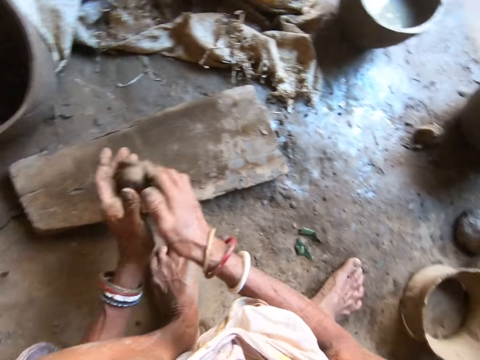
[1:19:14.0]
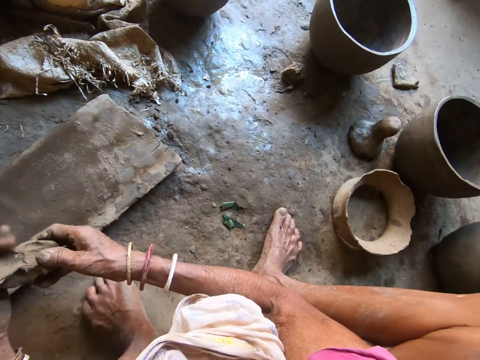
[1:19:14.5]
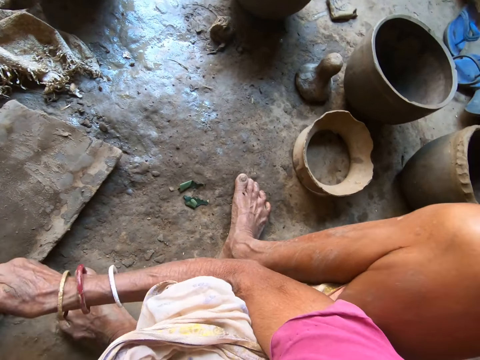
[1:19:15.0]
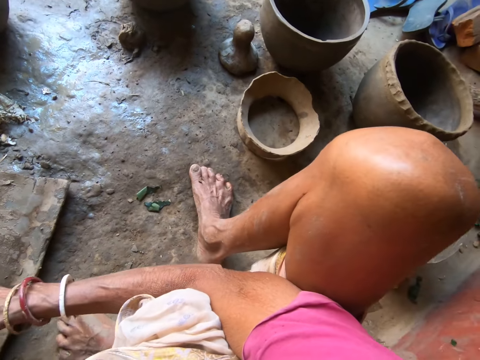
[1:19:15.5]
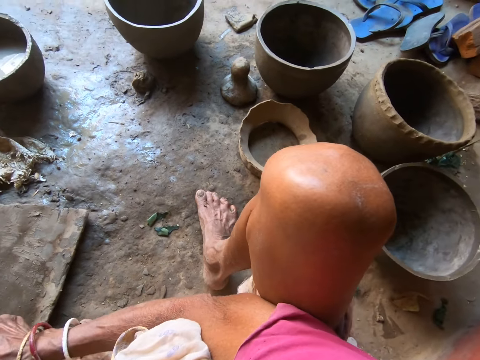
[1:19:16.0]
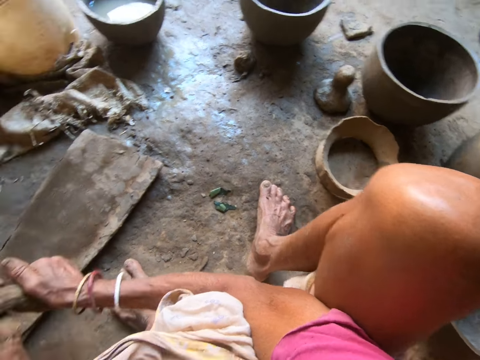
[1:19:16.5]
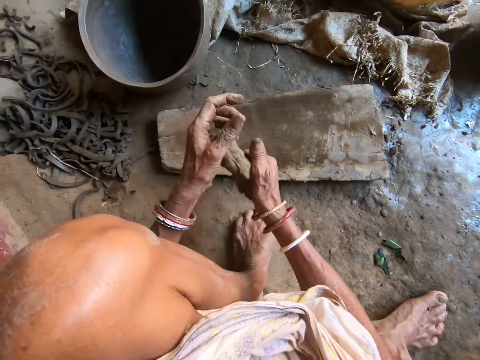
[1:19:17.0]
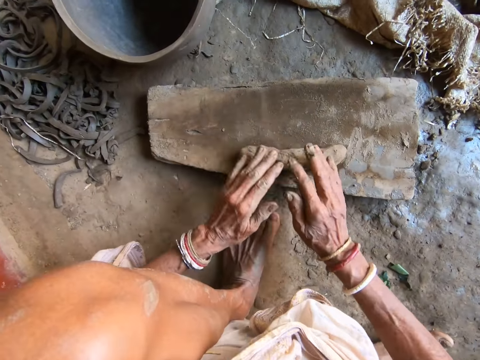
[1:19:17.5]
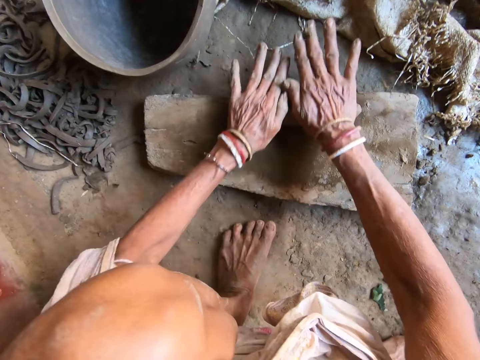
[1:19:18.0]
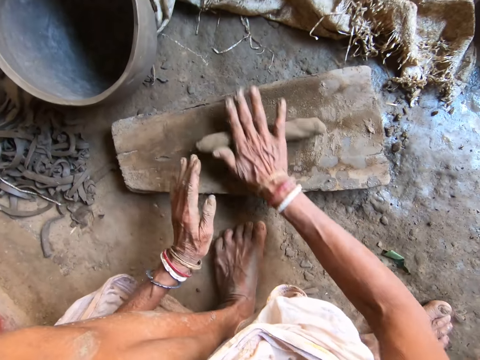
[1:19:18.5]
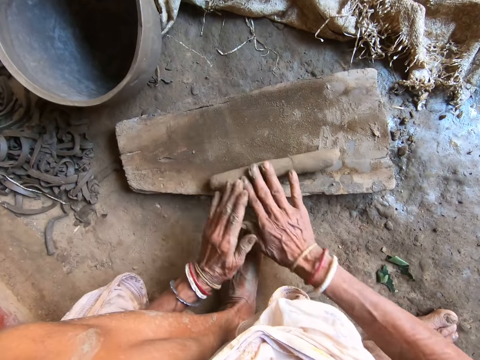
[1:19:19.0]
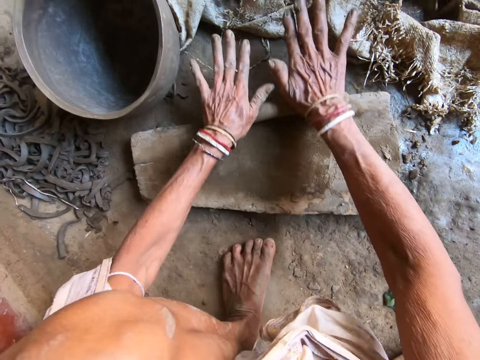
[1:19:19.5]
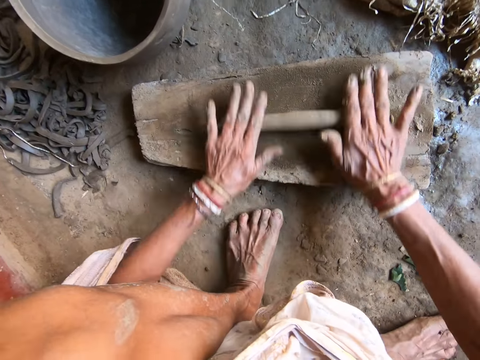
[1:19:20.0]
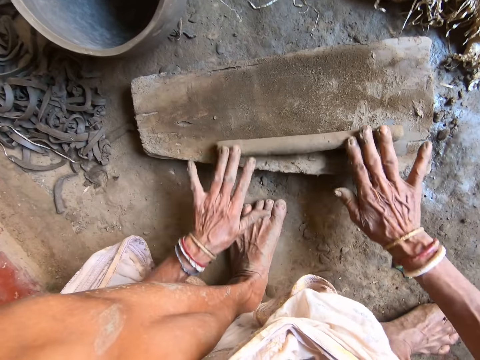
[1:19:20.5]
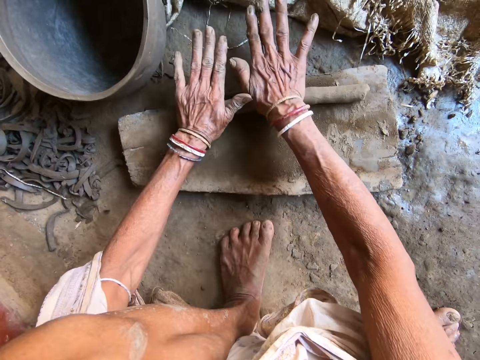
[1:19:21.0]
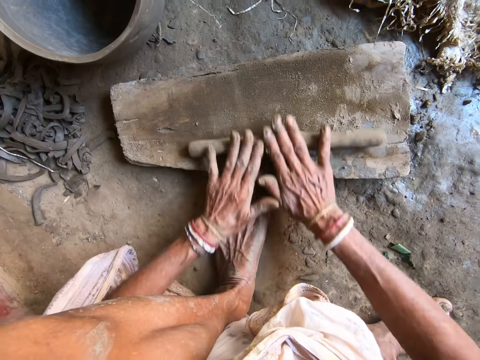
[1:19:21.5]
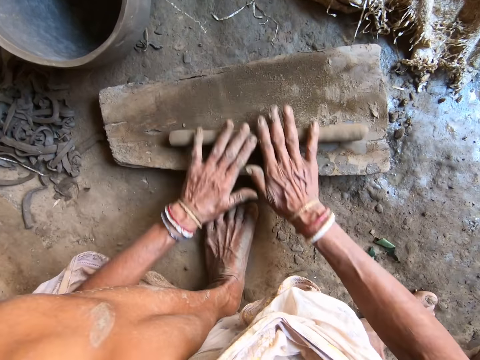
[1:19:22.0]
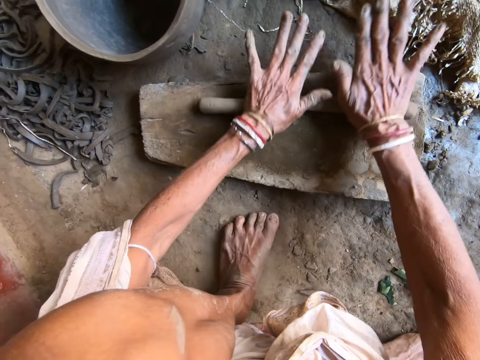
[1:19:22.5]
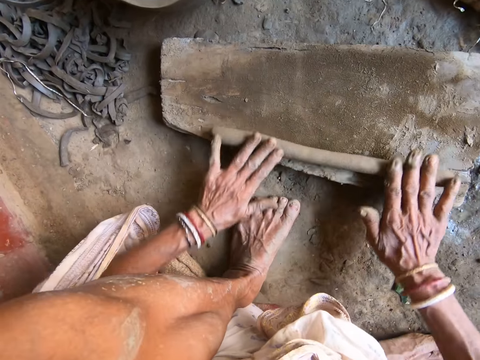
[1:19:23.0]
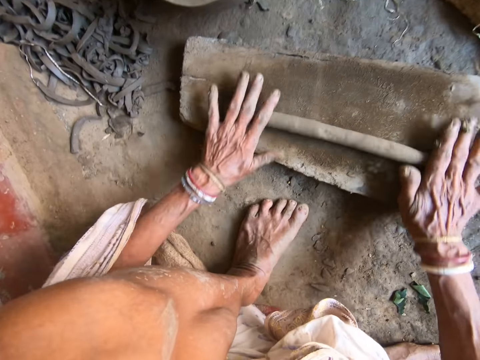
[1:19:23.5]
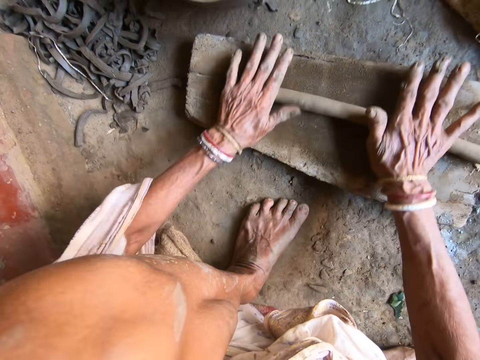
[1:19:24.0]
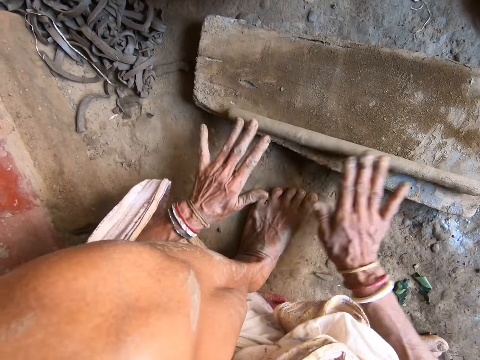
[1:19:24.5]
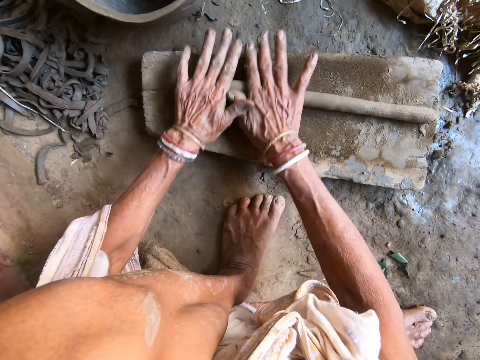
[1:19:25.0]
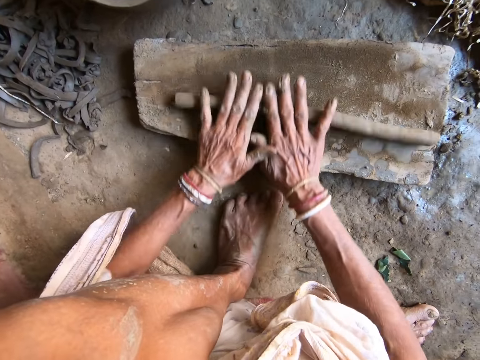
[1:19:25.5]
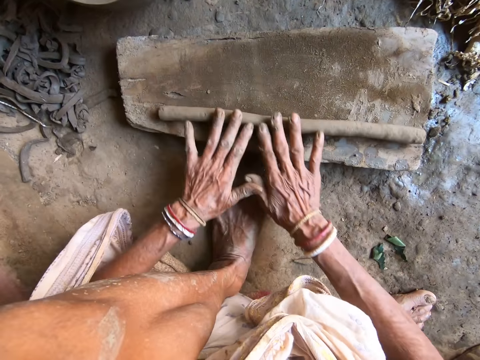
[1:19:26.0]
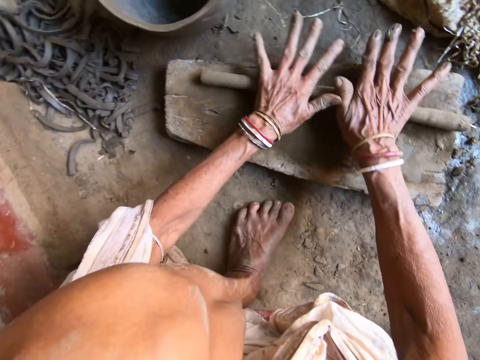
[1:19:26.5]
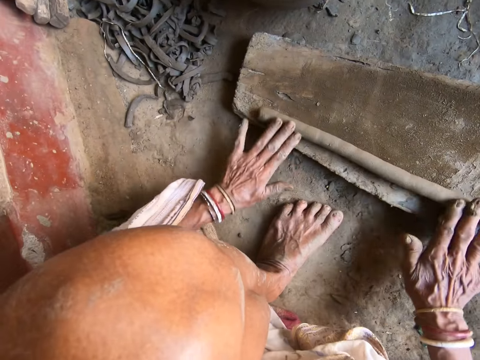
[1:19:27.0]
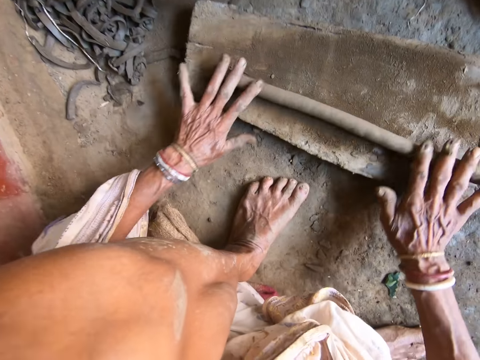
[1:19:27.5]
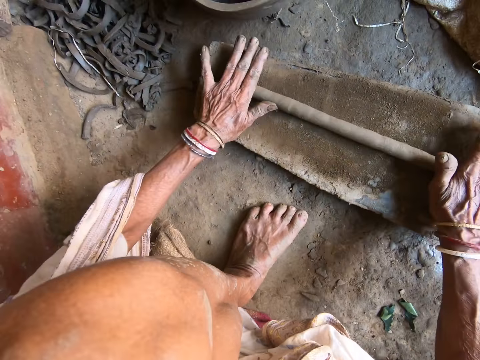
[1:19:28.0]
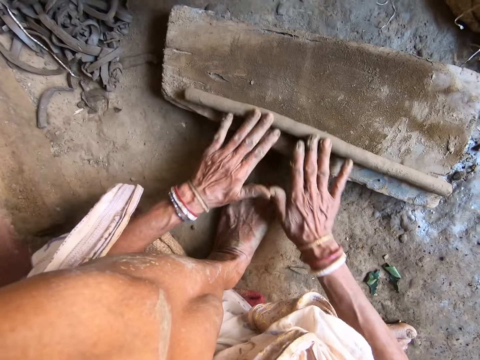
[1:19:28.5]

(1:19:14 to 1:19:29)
The camera wearer turns to the side. They mold clay with both hands. They roll the clay on the wooden plank on the ground with both hands. They mold the clay on a board.

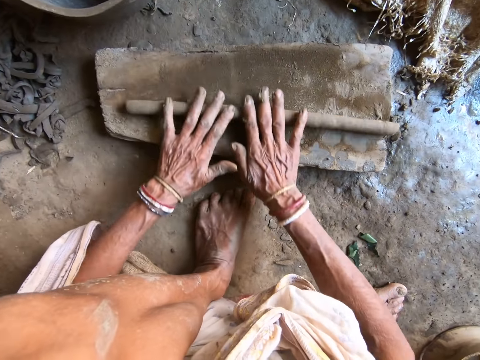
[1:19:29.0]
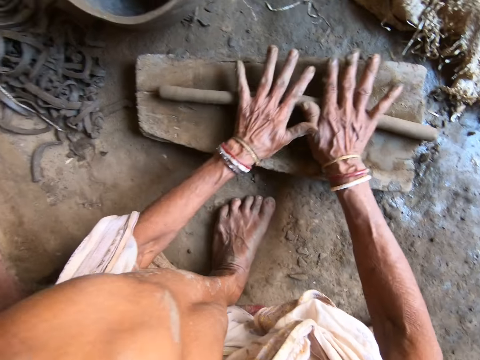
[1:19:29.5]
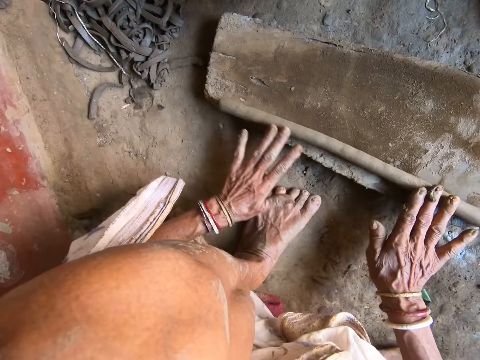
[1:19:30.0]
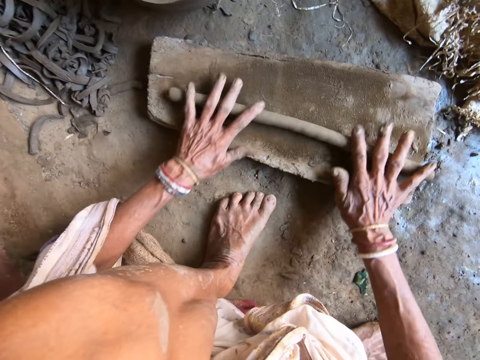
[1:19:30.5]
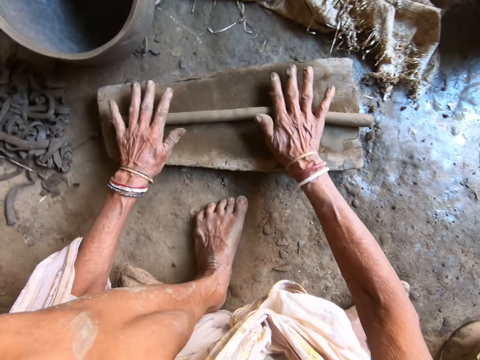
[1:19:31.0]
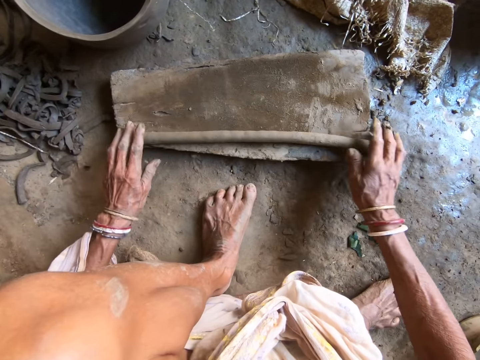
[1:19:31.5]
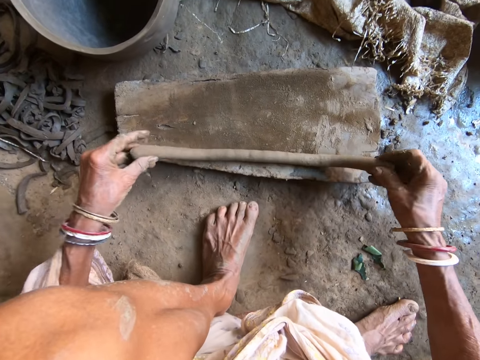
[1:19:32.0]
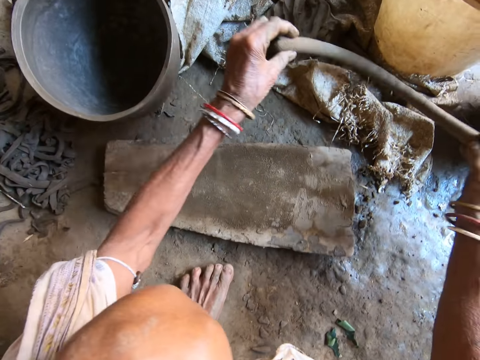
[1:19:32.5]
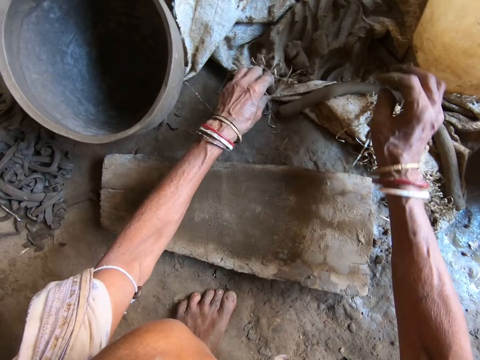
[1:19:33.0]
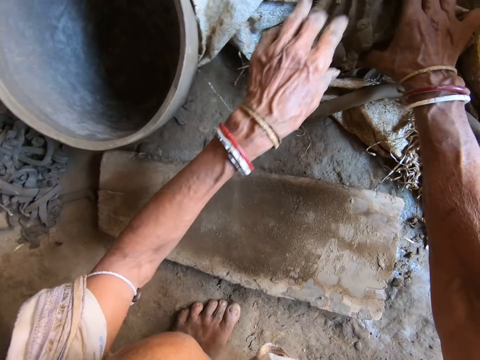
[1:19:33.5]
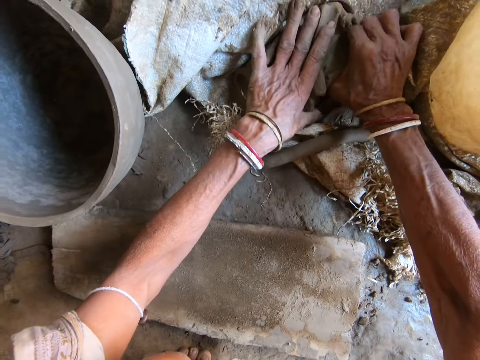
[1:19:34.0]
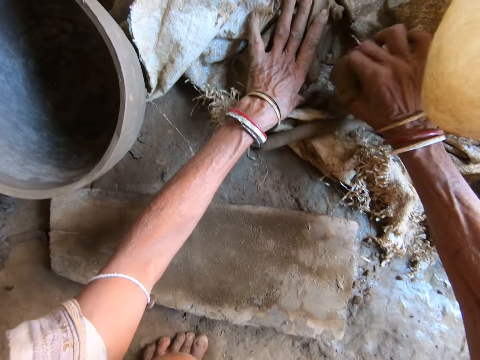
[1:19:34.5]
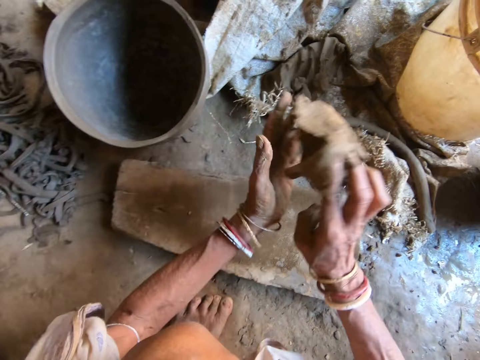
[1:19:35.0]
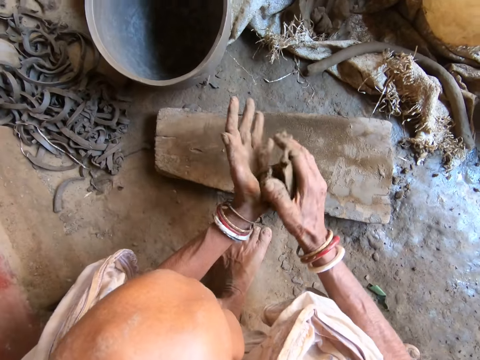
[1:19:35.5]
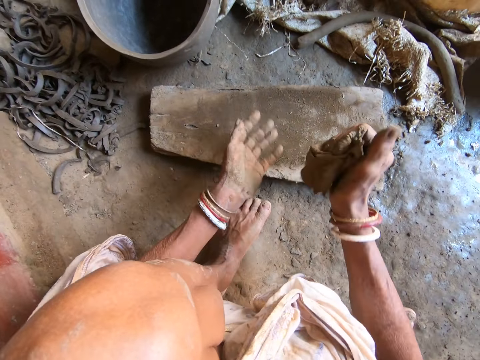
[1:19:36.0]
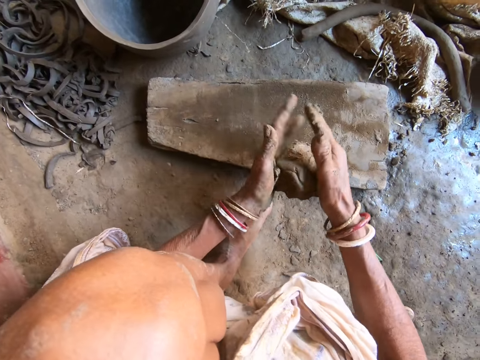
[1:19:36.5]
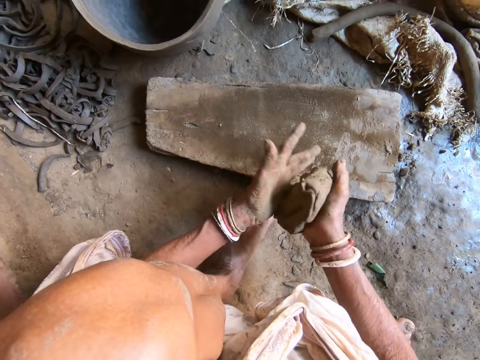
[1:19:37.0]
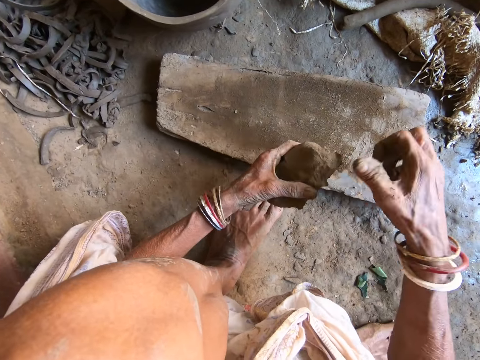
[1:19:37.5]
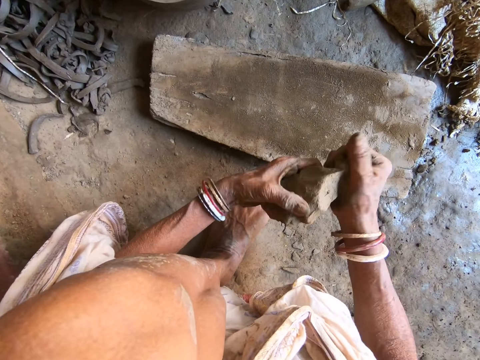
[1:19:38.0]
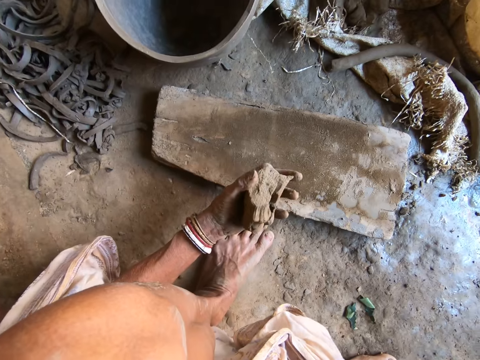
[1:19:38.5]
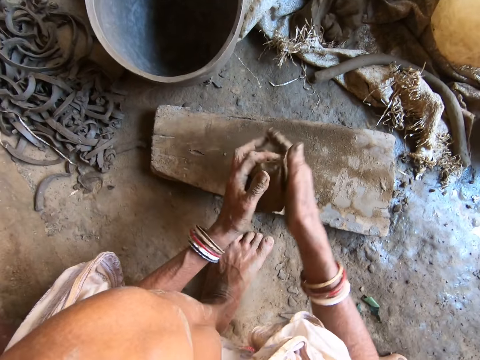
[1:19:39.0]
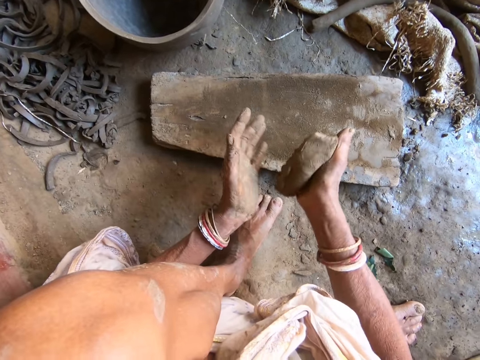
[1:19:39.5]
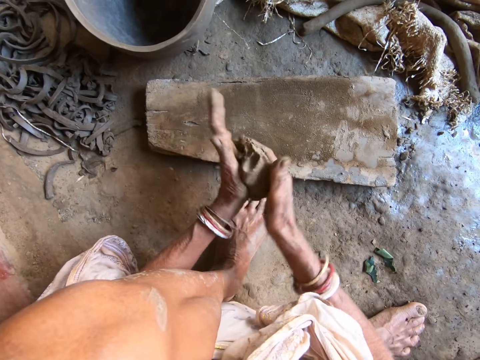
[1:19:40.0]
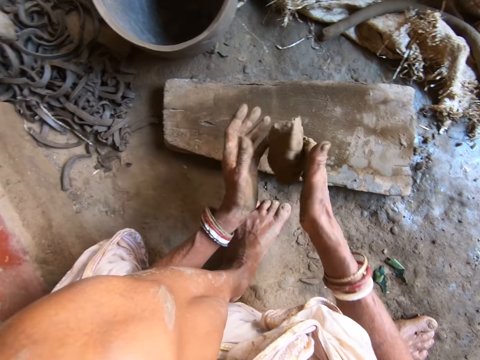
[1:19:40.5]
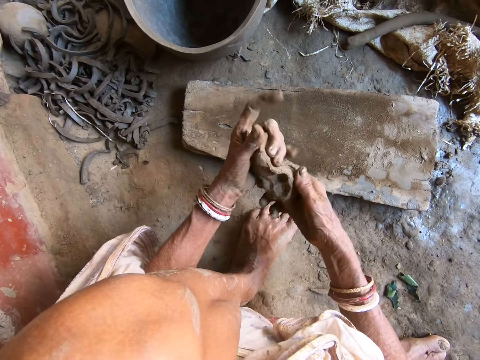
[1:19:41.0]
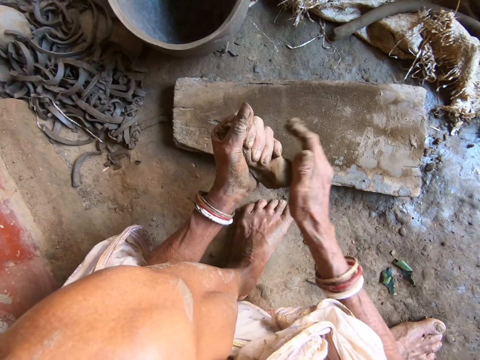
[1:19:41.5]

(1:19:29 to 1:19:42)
The camera wearer carries the rolled clay from the wooden plank with both hands. She drops the clay on the sac on the ground with both hands. She holds the sac with her left hand. She packs clay from the sac on the ground with her right hand. She cuts the clay on the sac. She touches the clay on the sac with her left hand. She kneads the clay with both hands. She molds the clay with both hands. She cuts from the clay on the mold with her right hand. She throws the clay on the sac with her right hand. She kneads the clay with both hands. She molds the clay with both hands.
